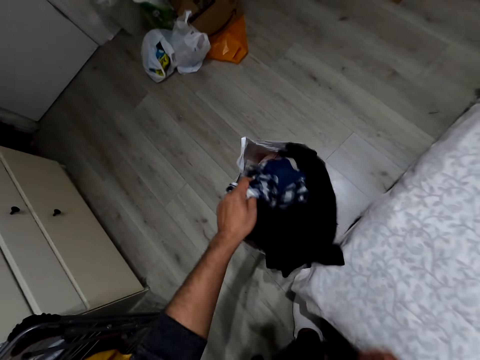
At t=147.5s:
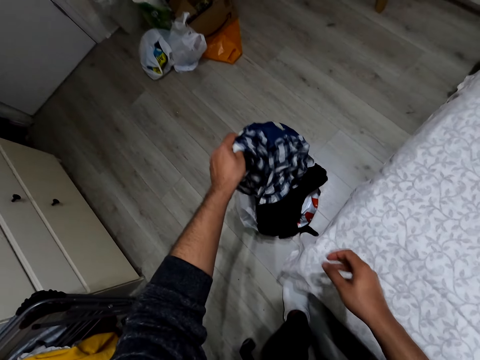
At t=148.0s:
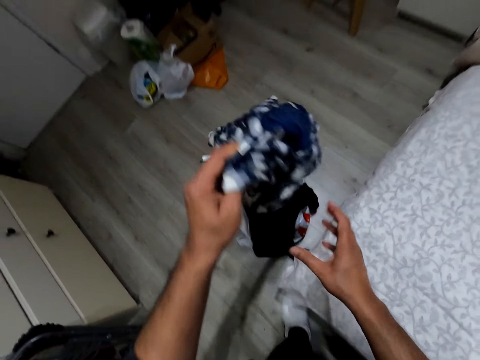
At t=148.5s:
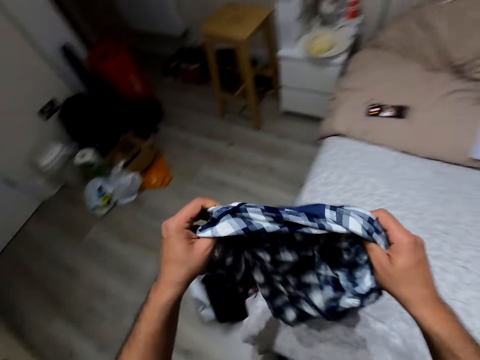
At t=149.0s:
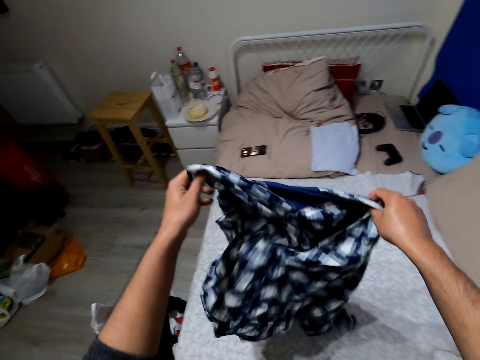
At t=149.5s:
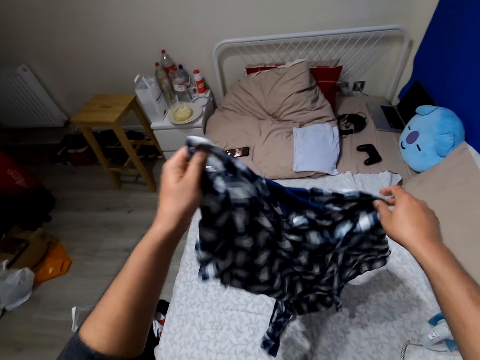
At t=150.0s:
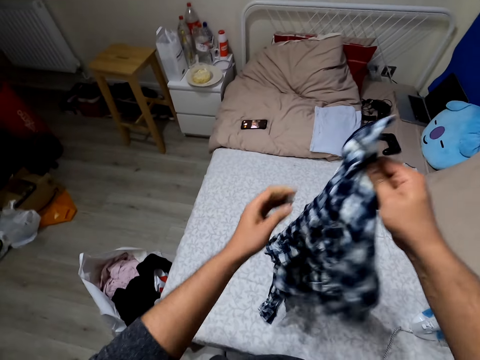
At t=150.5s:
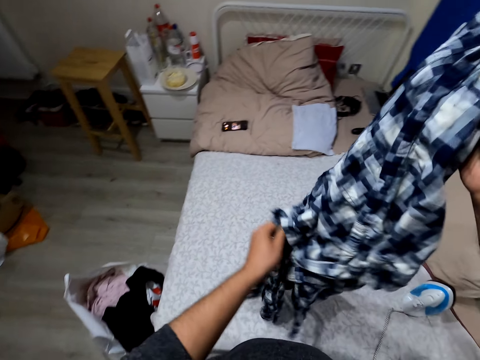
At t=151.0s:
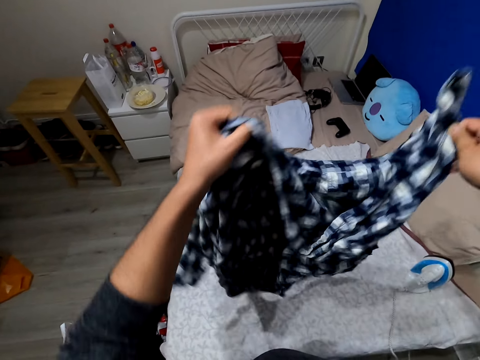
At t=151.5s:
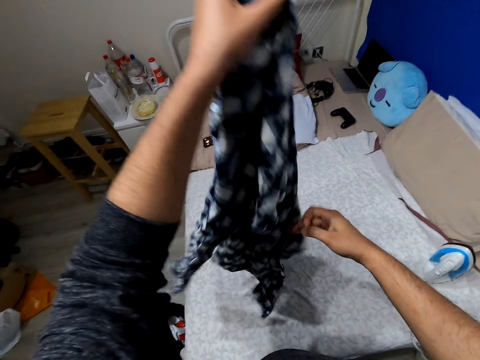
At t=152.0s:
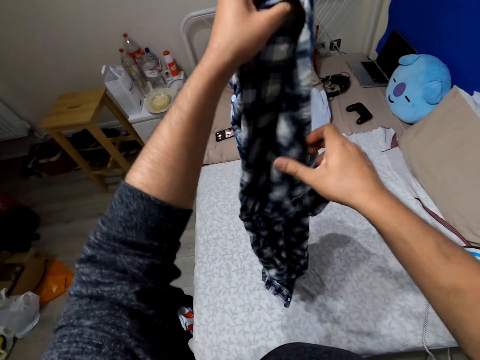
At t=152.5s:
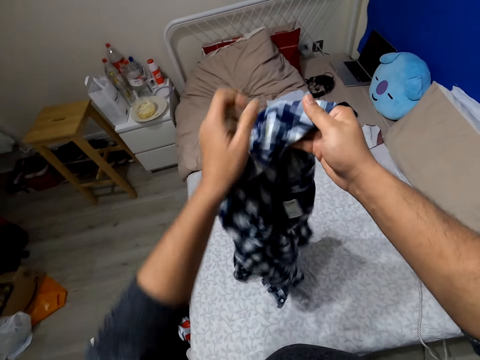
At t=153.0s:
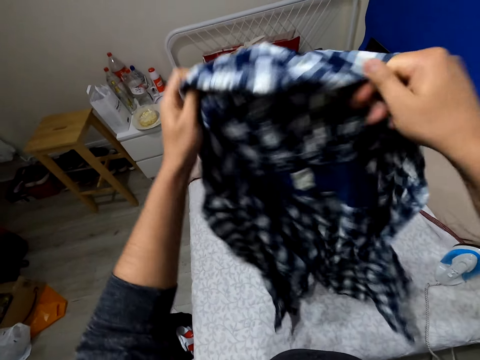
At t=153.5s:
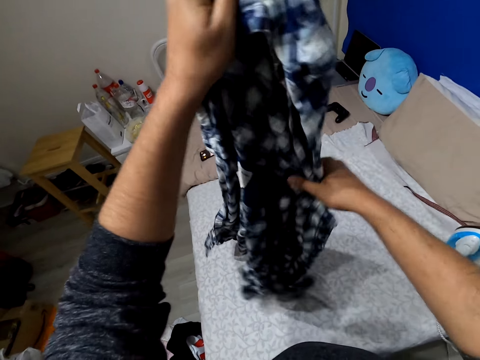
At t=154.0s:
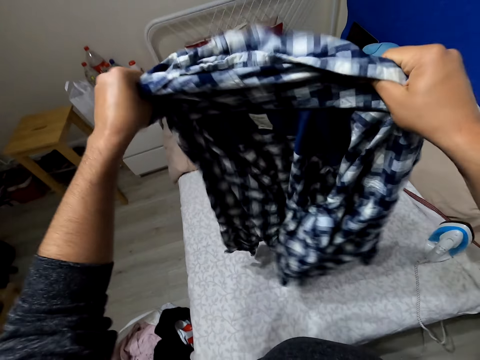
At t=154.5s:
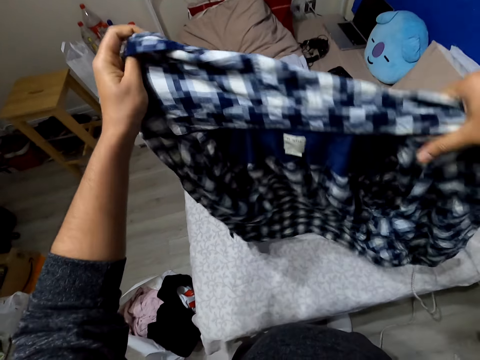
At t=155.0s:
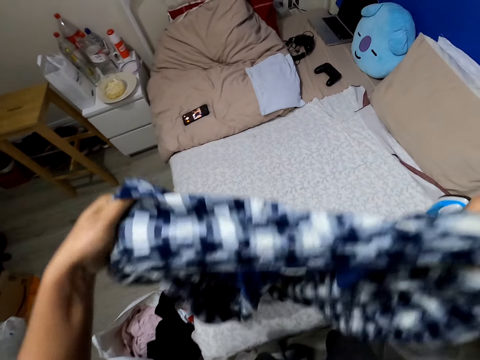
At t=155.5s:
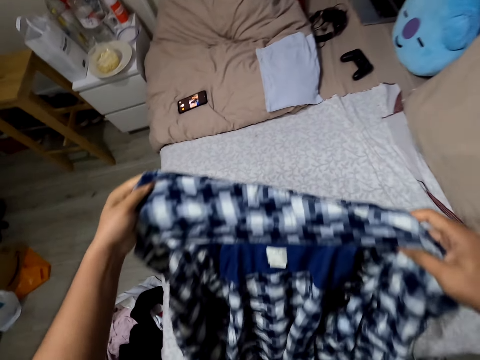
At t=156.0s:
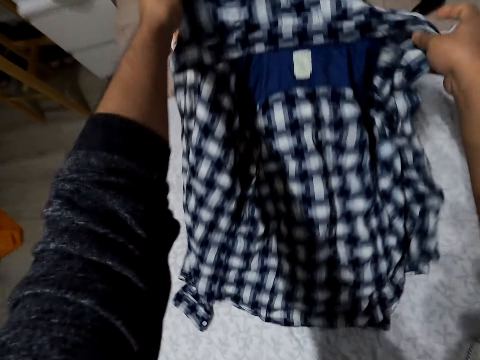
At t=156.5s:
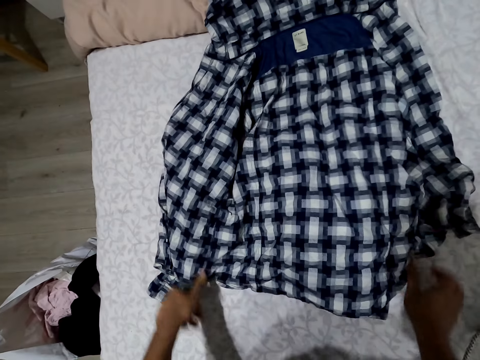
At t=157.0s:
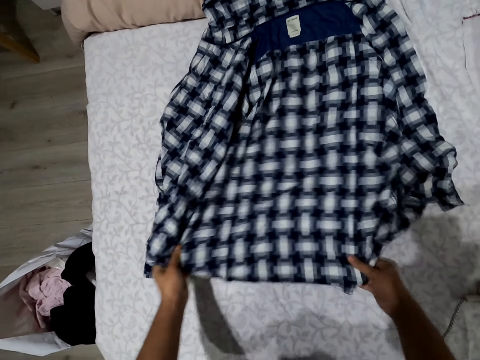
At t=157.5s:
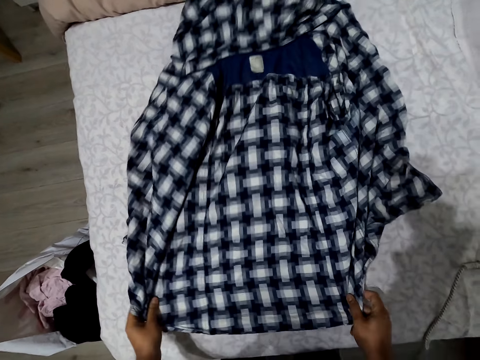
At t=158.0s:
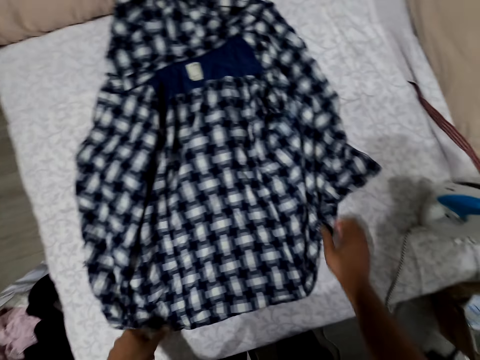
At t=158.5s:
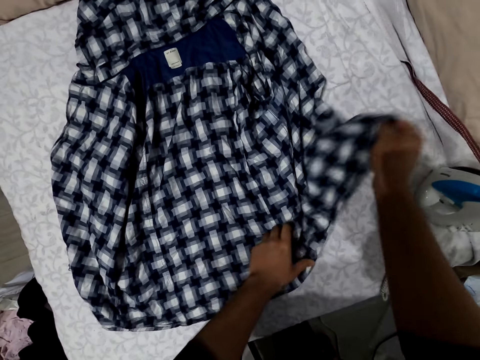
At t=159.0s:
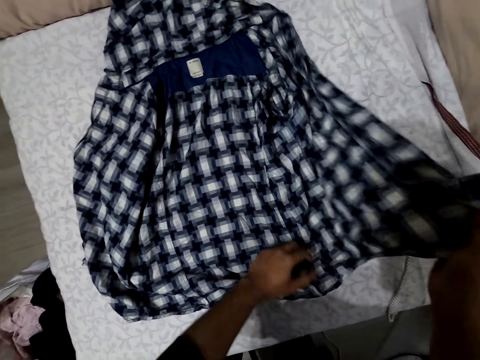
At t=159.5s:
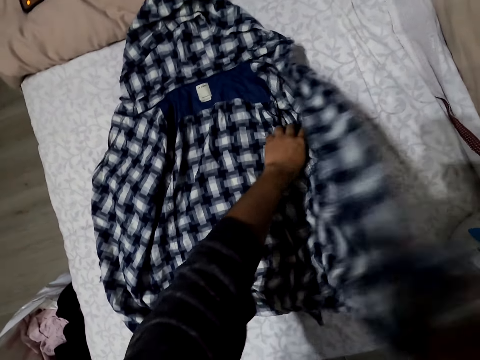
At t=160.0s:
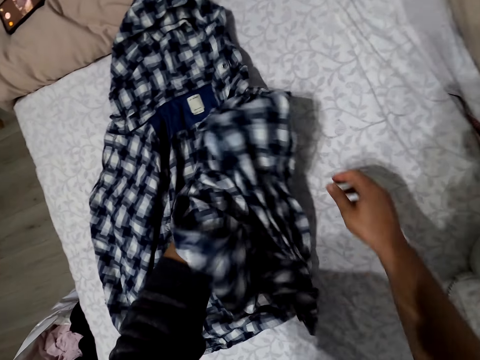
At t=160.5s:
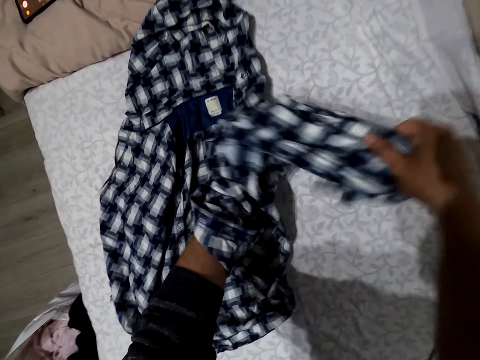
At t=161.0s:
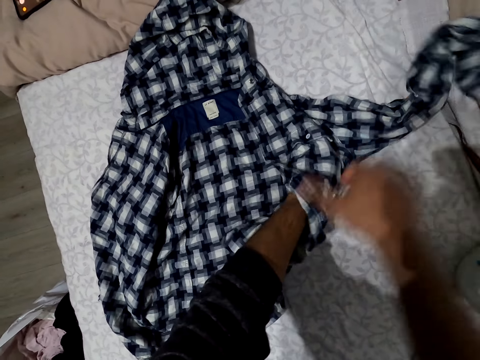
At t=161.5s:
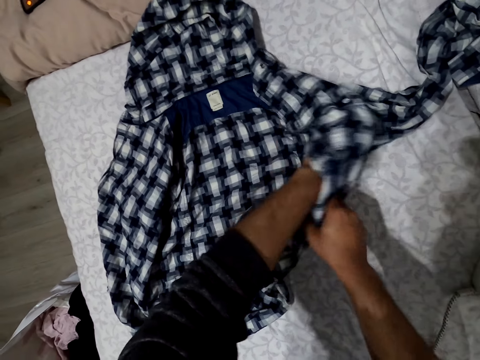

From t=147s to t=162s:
The camera wearer drops the cloth. They turn the cloth. They drop the cloth. They straighten the cloth. They spread the shirt.

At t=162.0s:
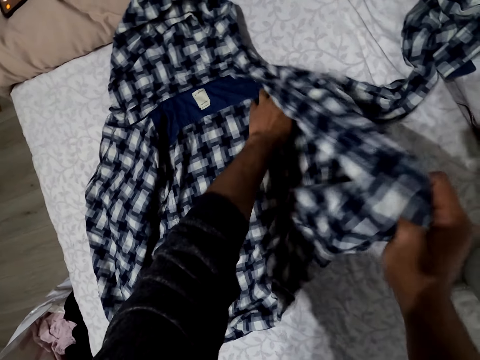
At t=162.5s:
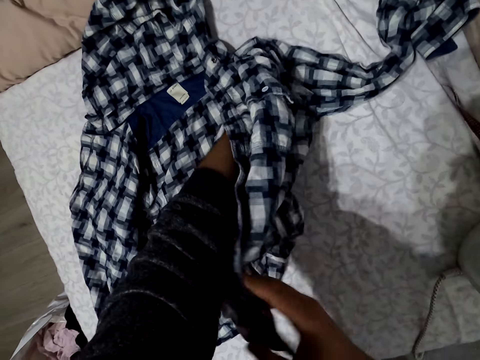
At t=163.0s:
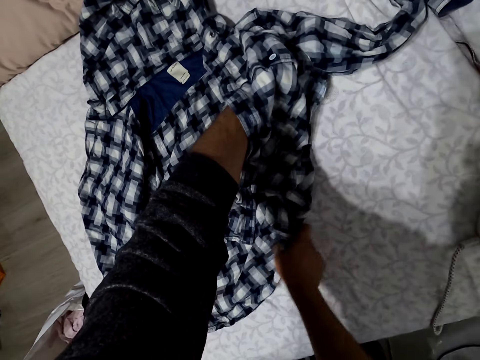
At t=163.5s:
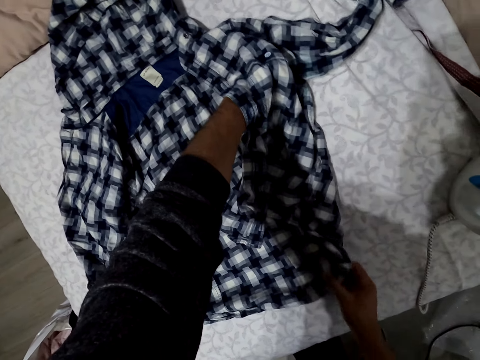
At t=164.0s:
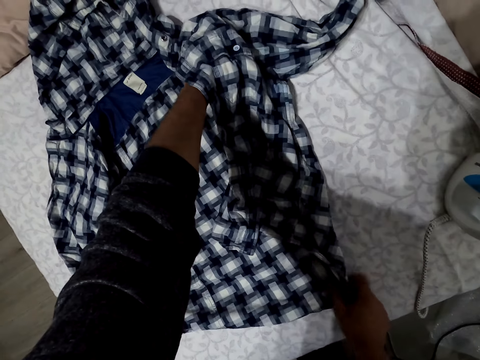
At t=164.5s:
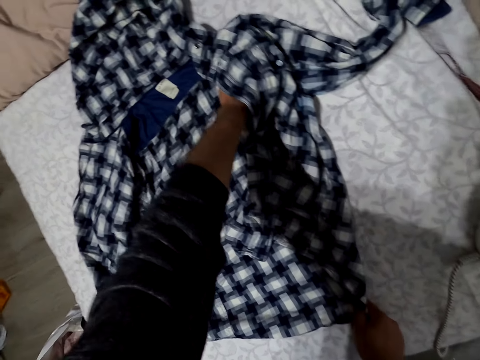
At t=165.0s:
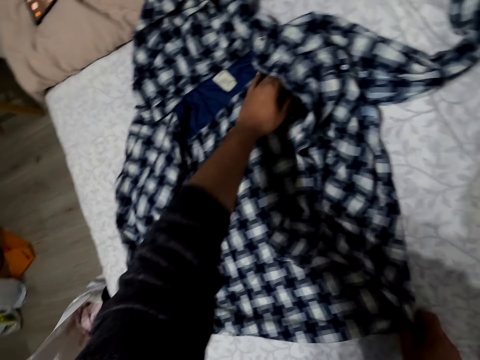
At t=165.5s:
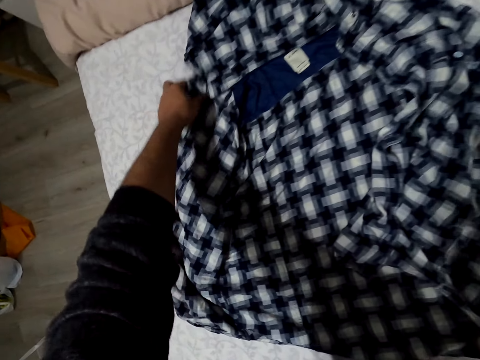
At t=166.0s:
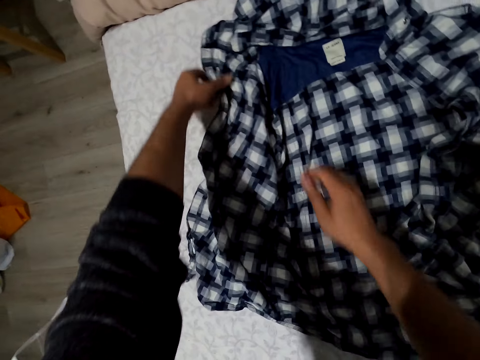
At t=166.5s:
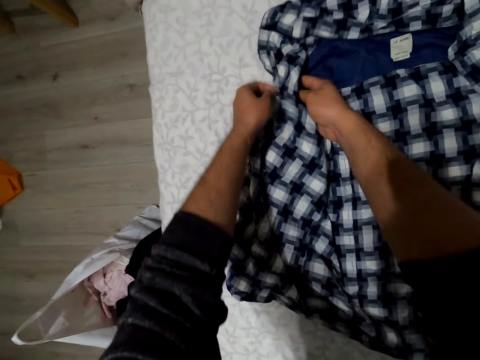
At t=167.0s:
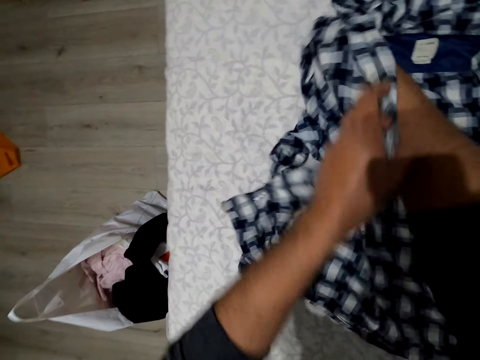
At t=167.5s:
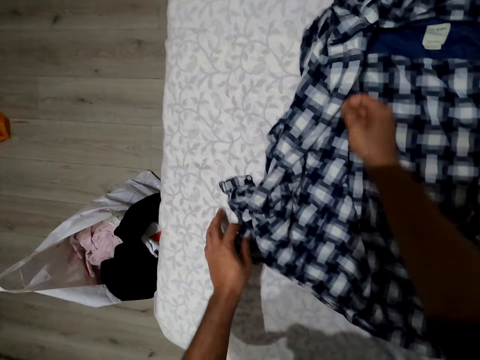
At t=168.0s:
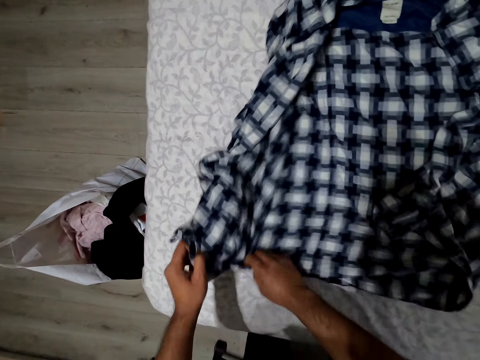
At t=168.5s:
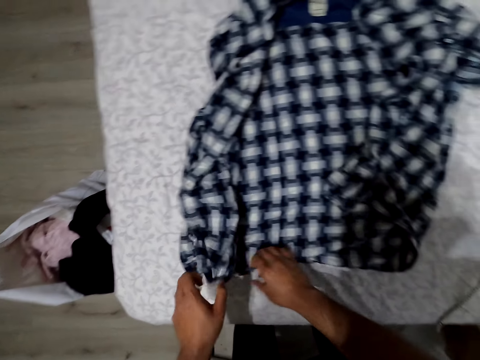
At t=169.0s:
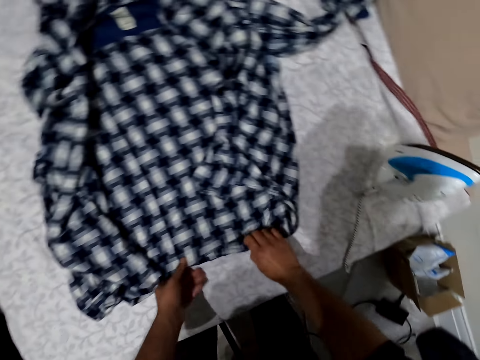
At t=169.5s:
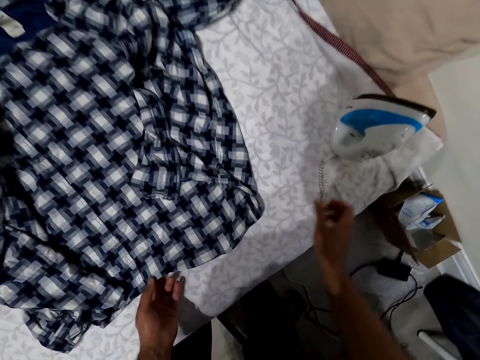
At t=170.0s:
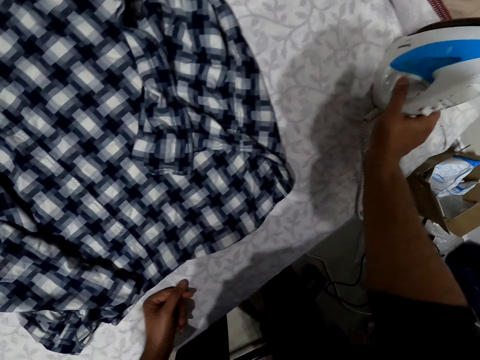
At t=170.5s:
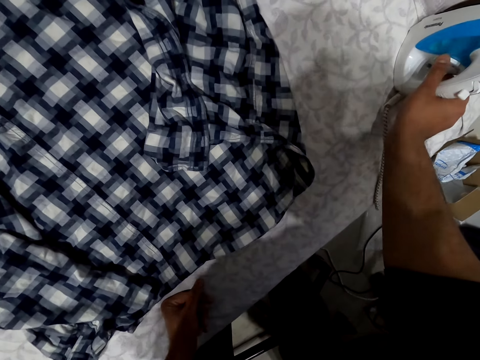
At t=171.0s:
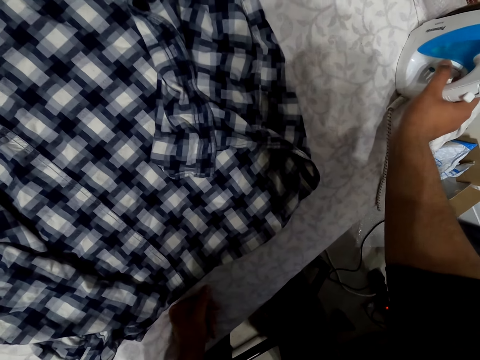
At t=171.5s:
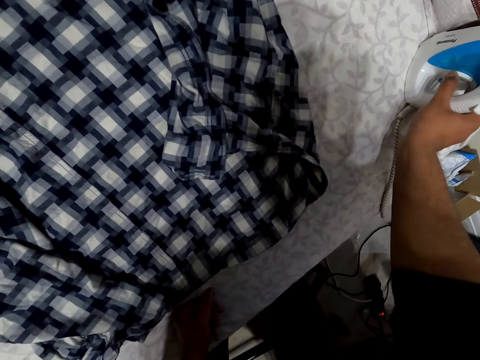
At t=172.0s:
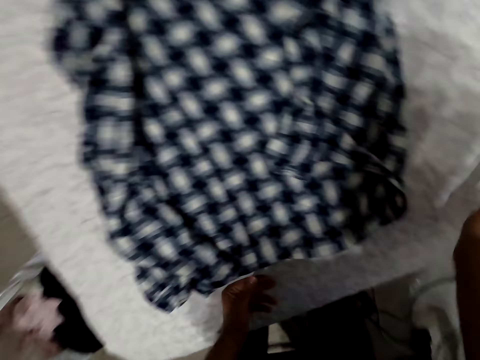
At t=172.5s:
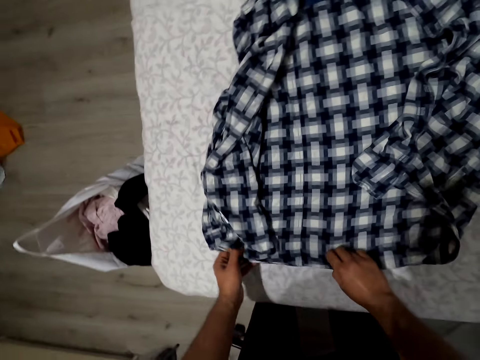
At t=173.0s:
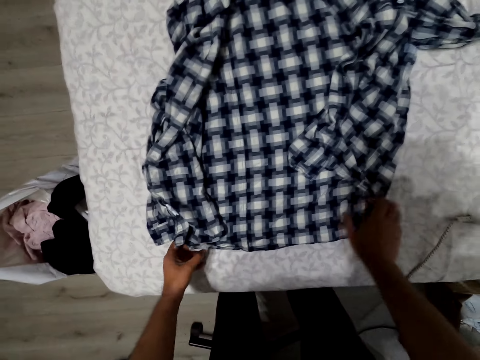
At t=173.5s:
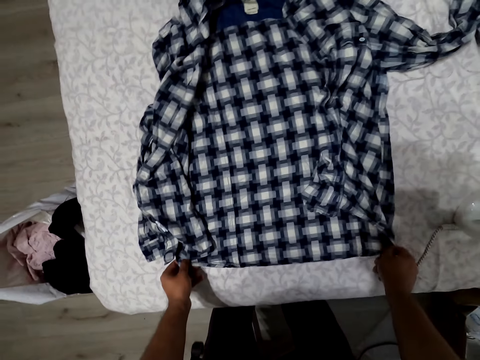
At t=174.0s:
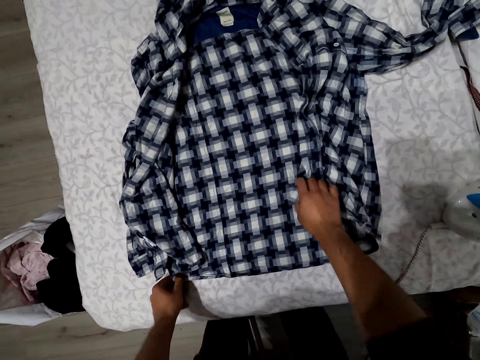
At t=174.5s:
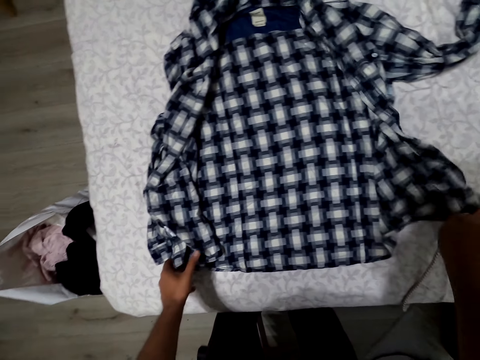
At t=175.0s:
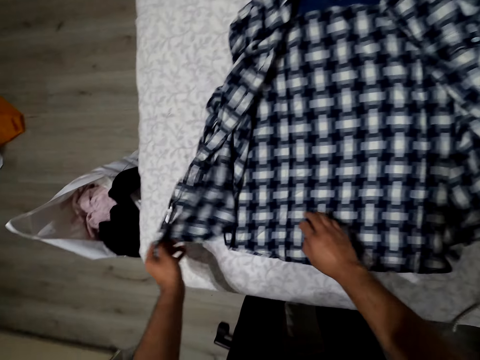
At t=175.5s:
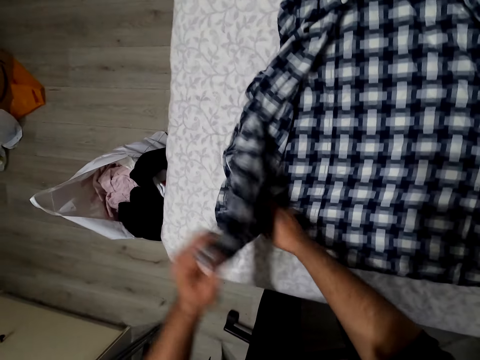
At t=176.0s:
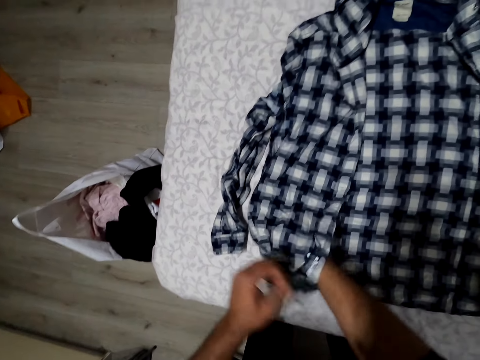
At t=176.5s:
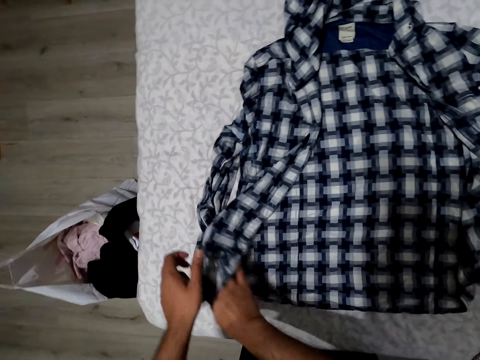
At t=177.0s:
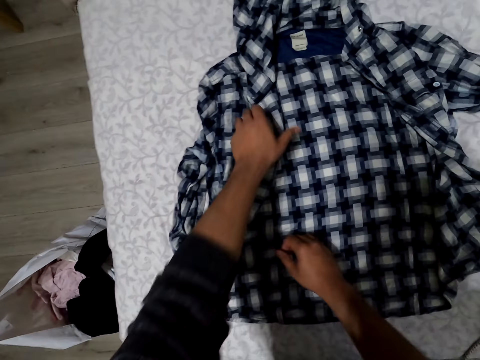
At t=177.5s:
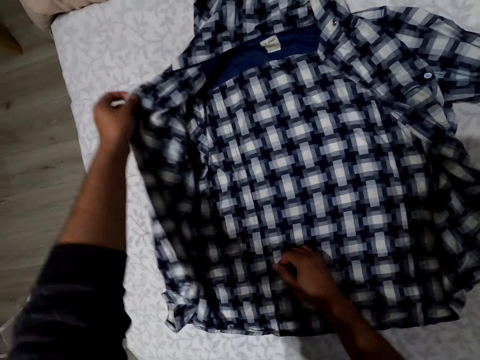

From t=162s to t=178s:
The camera wearer adjusts the heat on the iron box. They straighten the cloth. They adjust the shirt.
